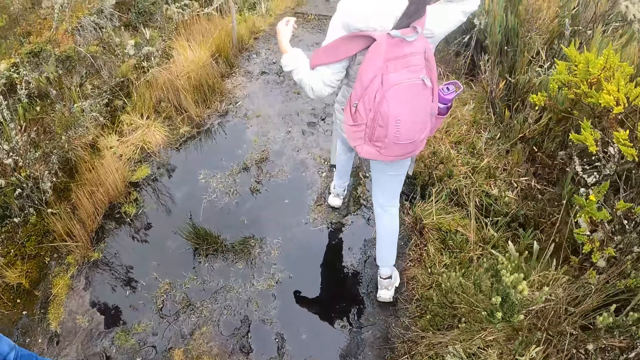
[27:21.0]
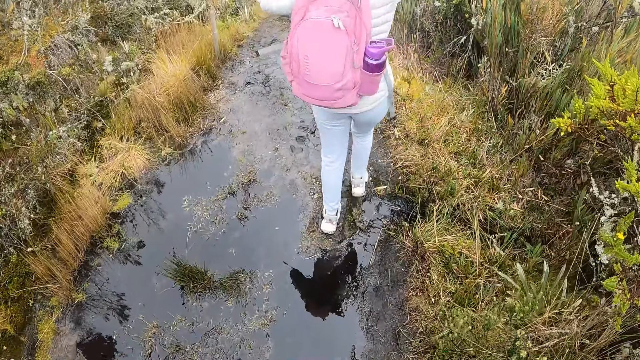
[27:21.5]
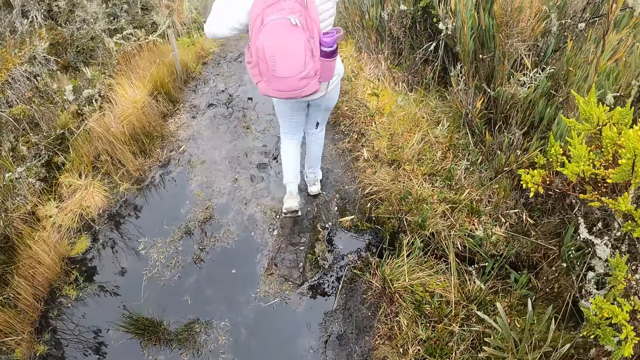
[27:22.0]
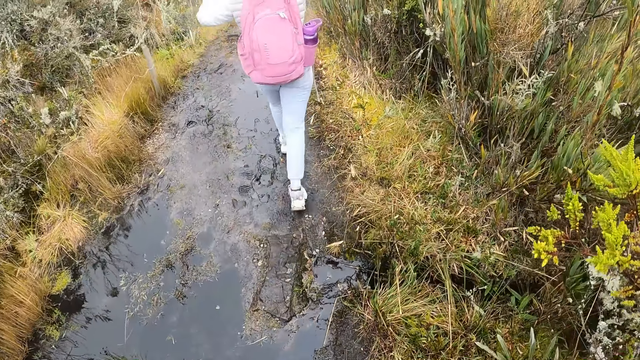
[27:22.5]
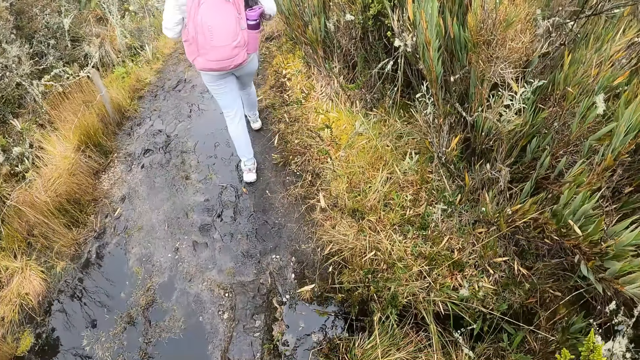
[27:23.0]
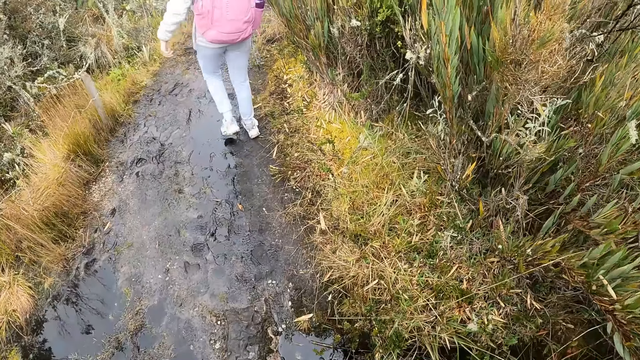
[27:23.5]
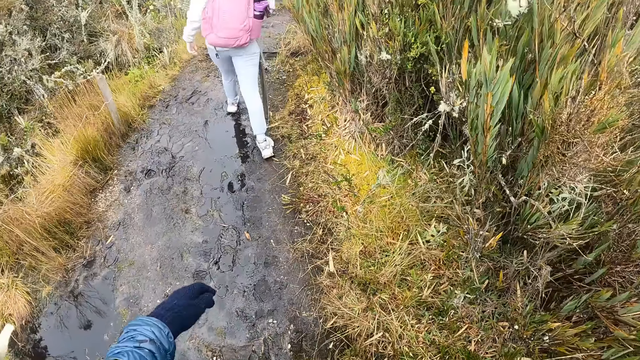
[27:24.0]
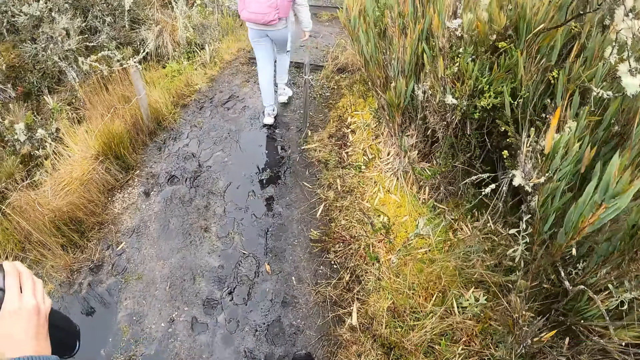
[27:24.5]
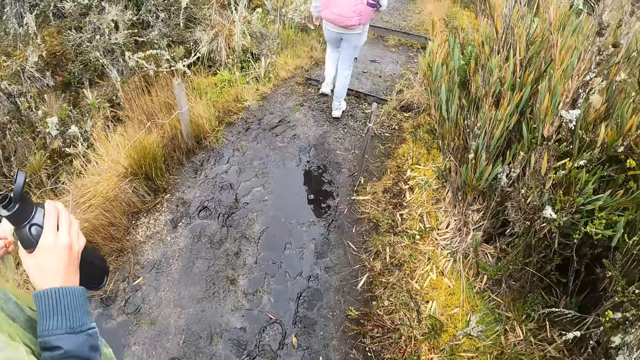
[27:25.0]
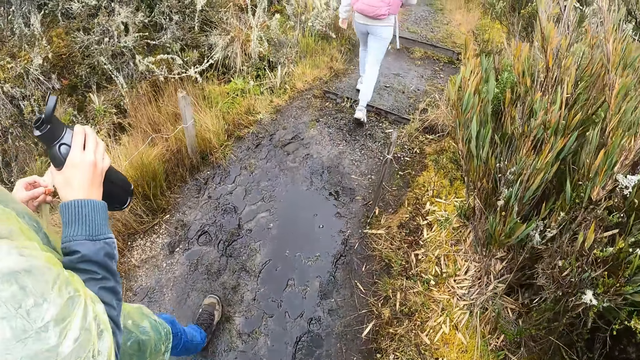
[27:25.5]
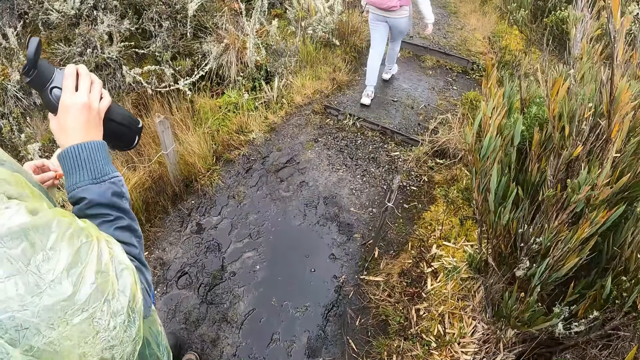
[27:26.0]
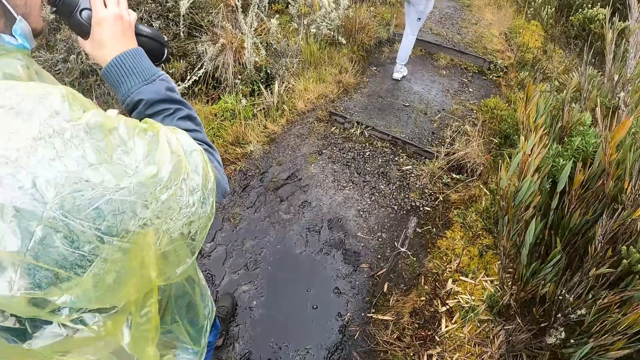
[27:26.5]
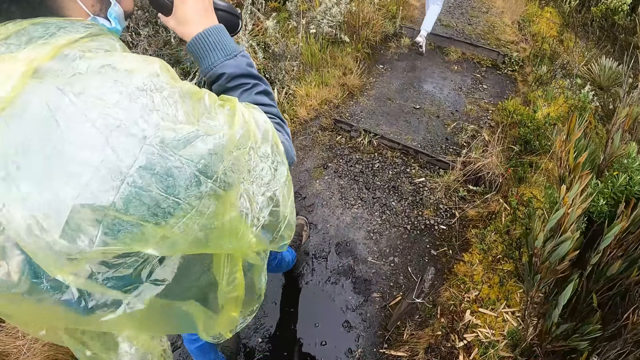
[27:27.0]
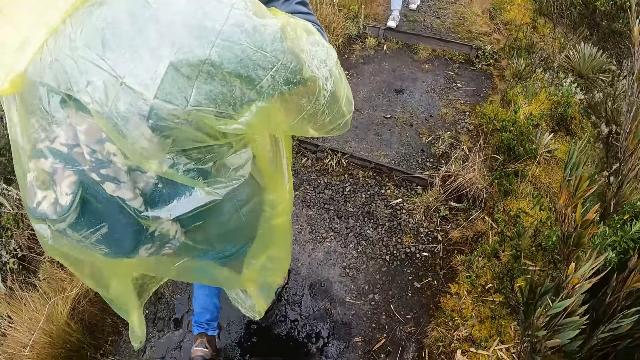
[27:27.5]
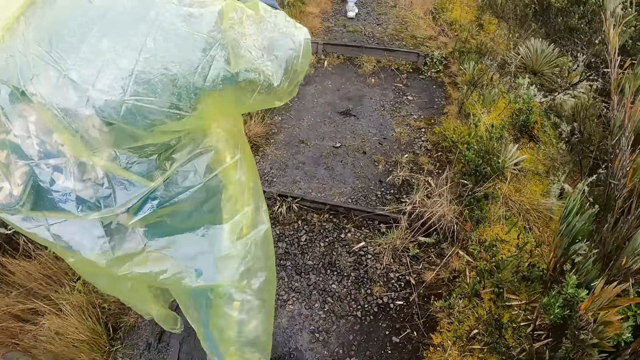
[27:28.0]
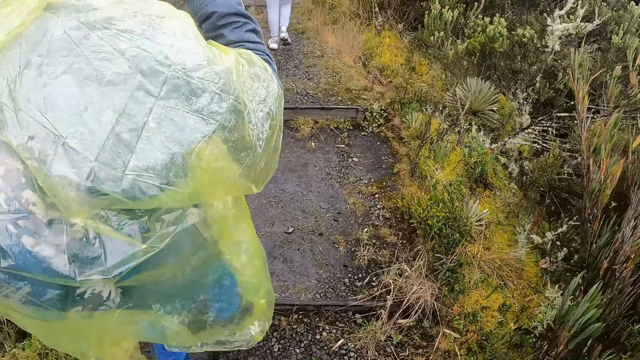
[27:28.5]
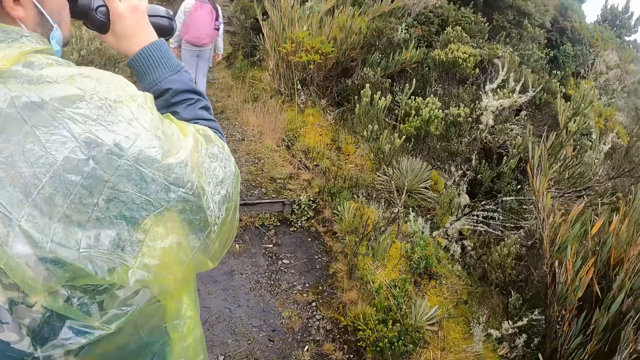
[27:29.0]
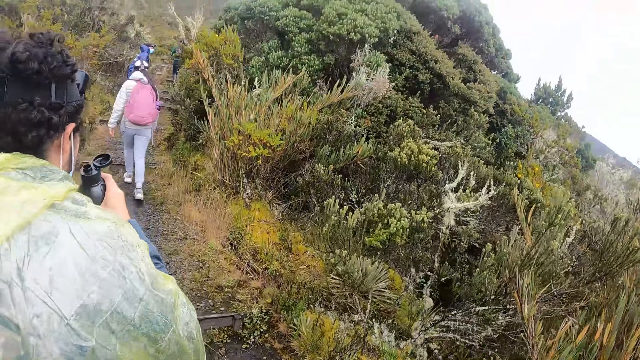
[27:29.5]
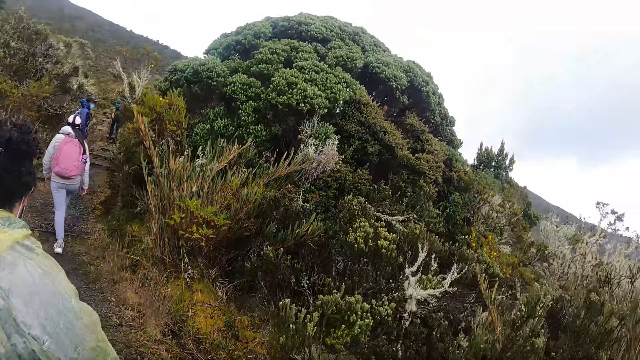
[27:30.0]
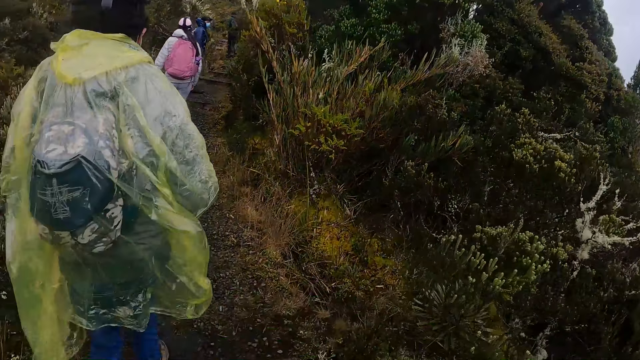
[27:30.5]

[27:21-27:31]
A man drinks water from the water bottle in his right hand.

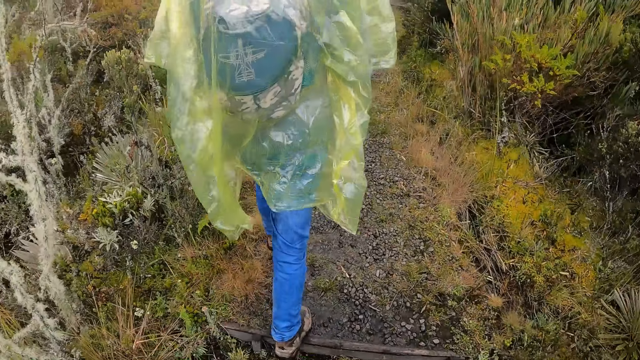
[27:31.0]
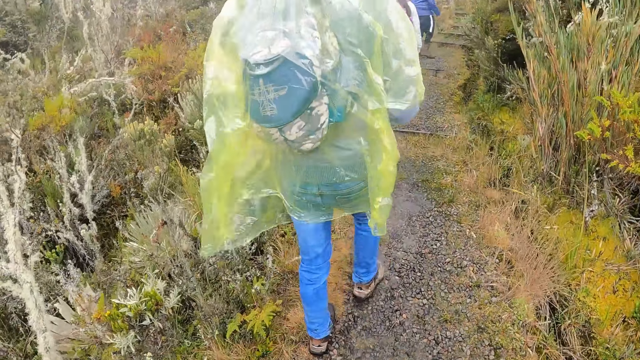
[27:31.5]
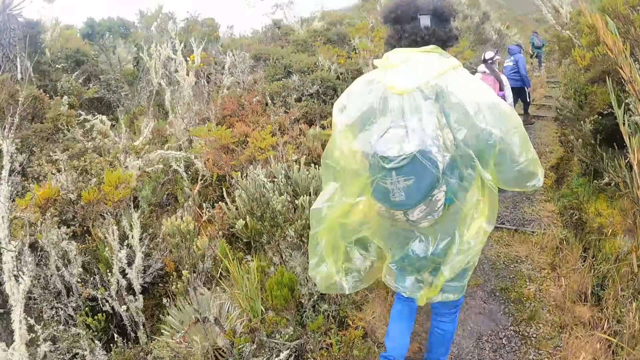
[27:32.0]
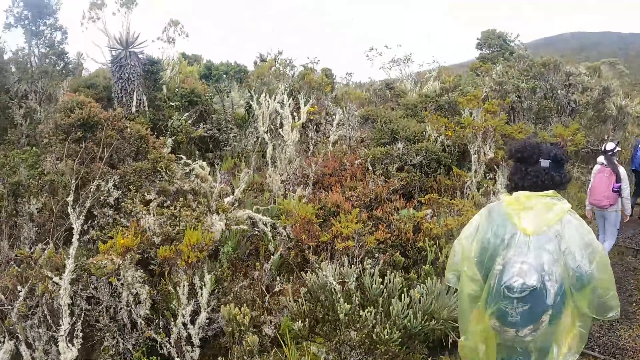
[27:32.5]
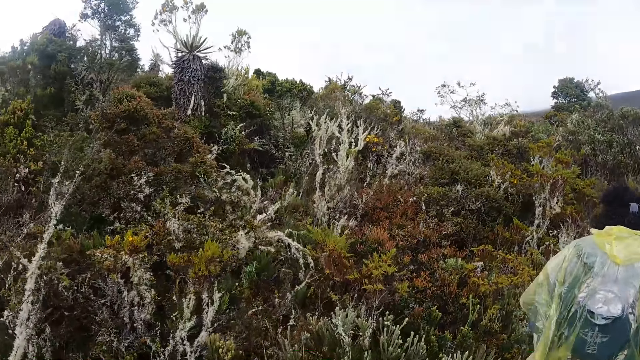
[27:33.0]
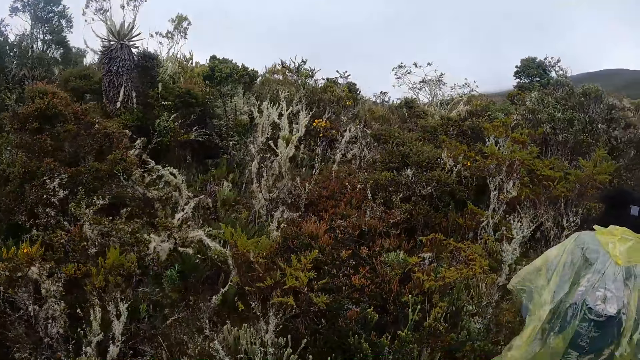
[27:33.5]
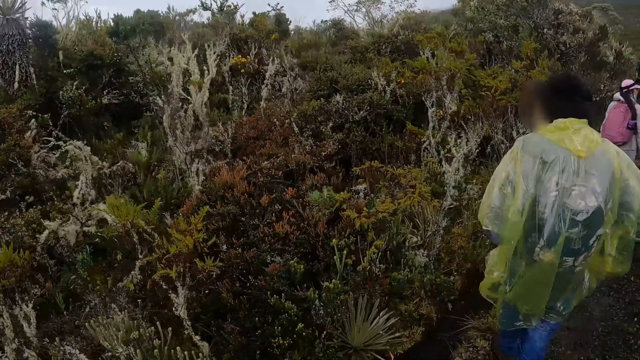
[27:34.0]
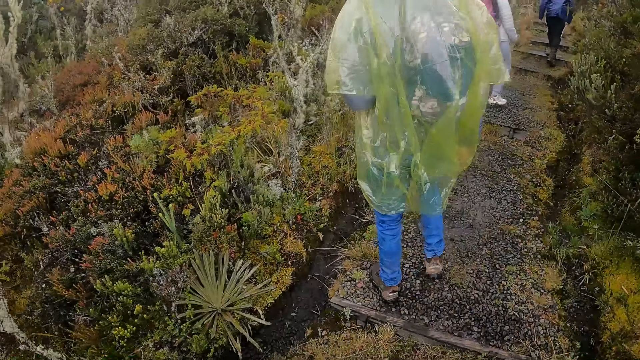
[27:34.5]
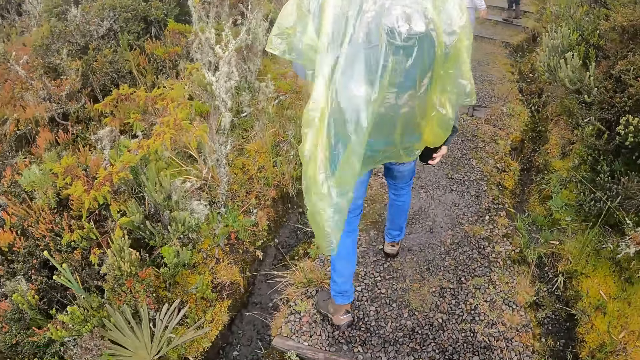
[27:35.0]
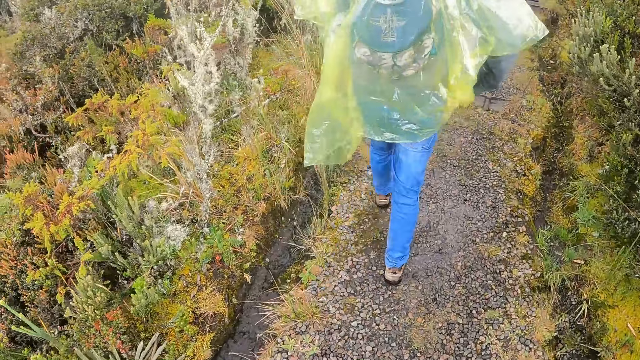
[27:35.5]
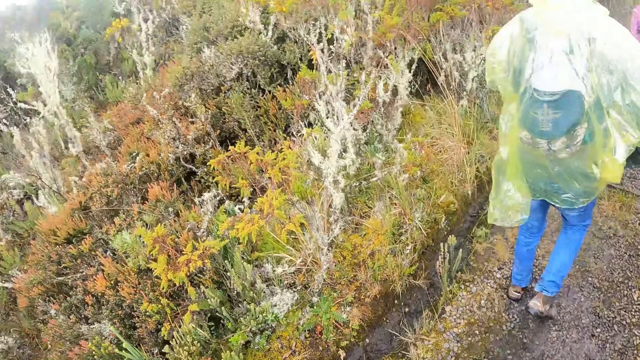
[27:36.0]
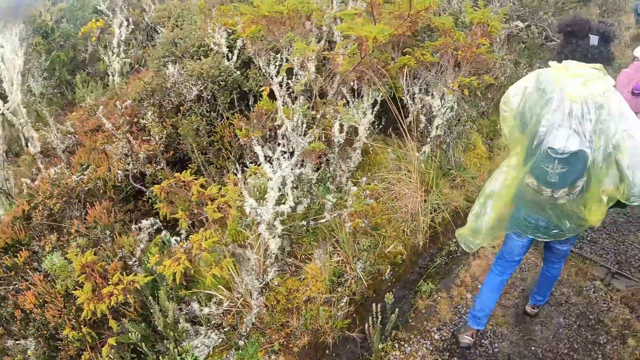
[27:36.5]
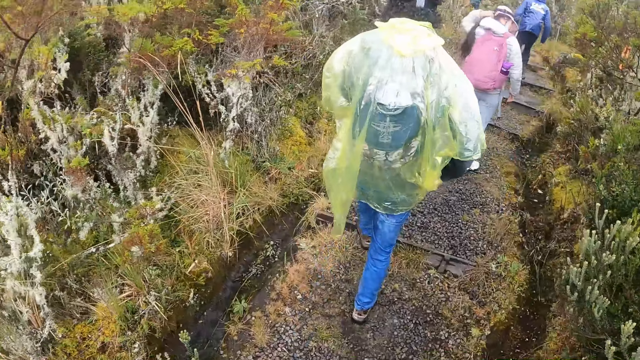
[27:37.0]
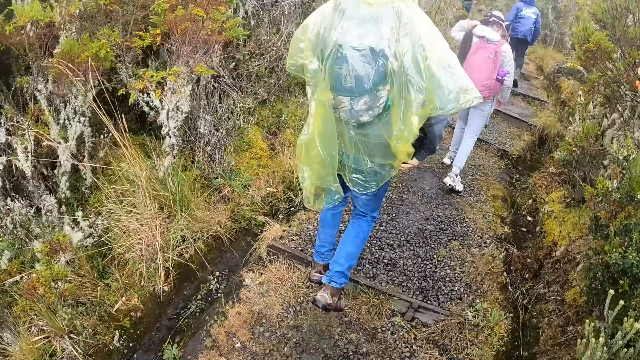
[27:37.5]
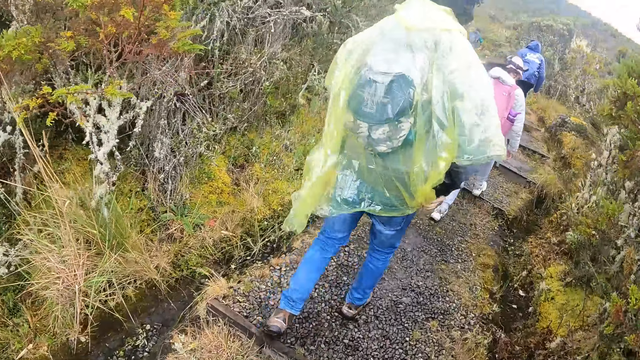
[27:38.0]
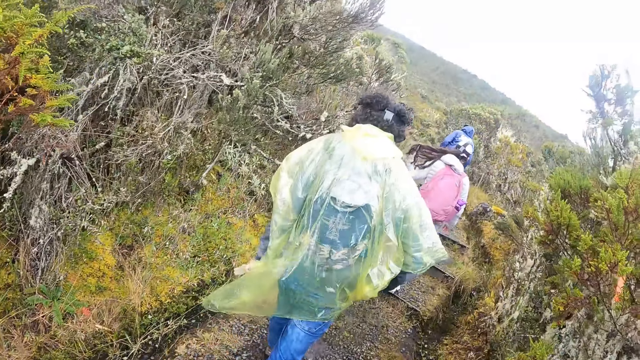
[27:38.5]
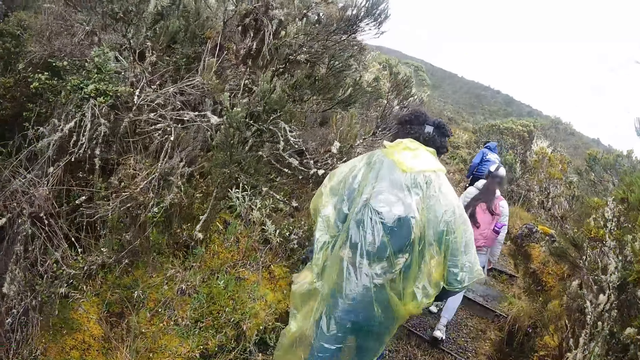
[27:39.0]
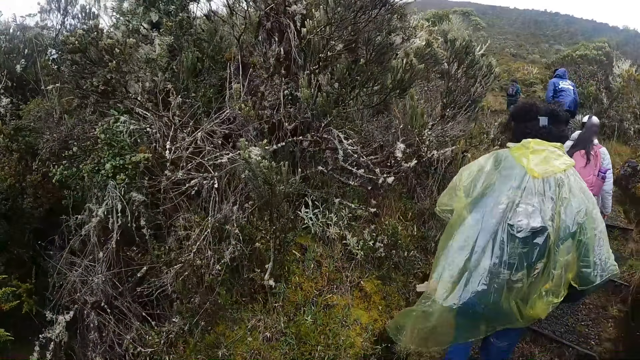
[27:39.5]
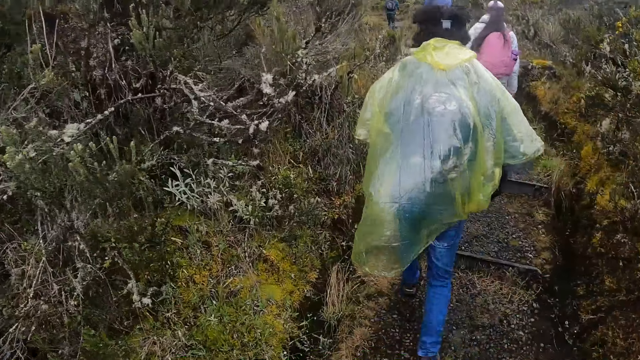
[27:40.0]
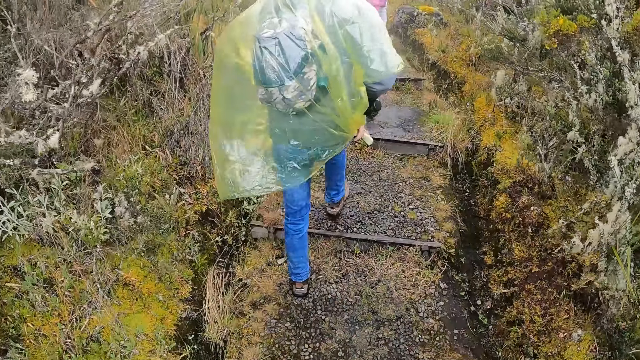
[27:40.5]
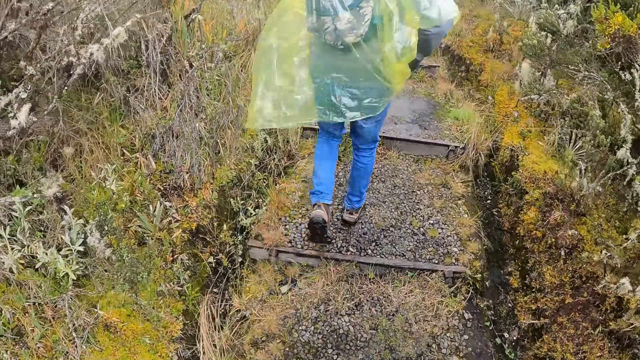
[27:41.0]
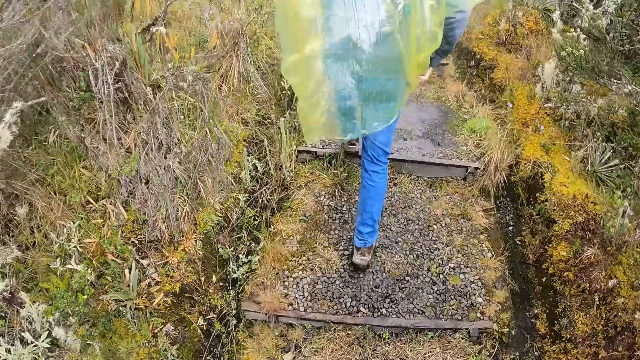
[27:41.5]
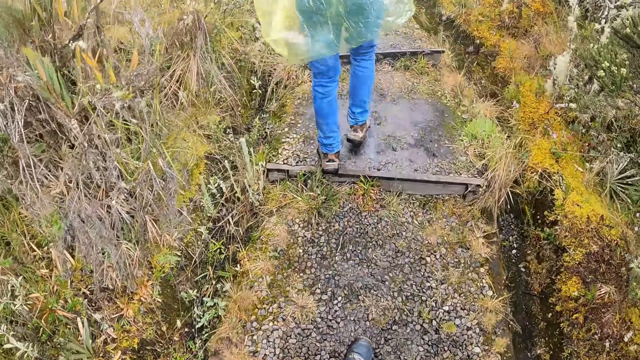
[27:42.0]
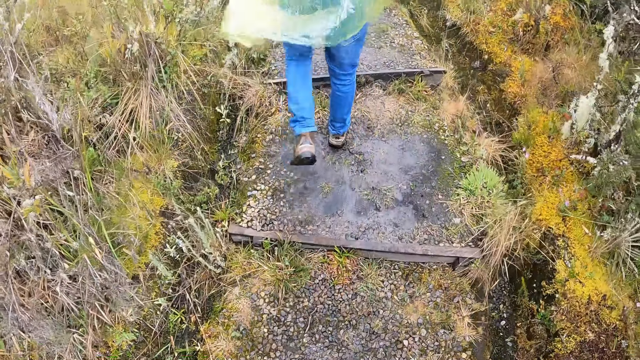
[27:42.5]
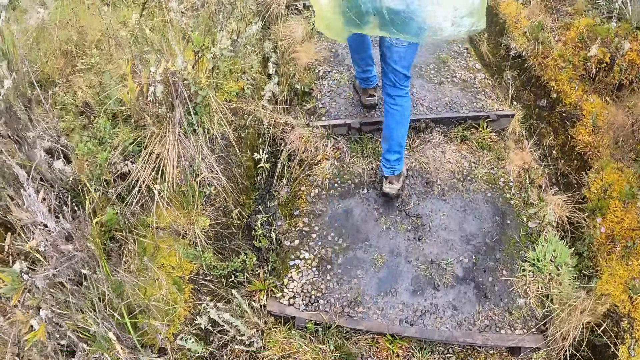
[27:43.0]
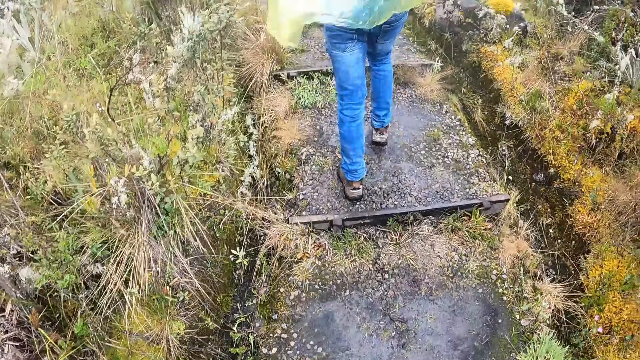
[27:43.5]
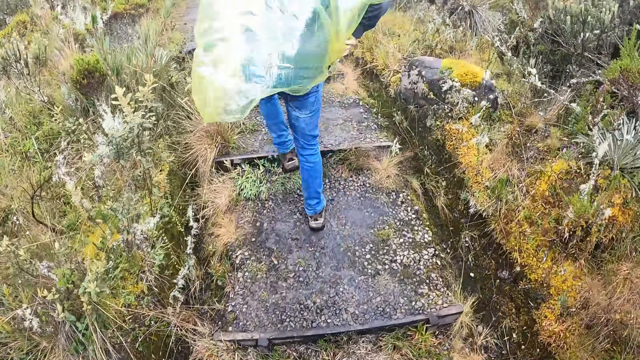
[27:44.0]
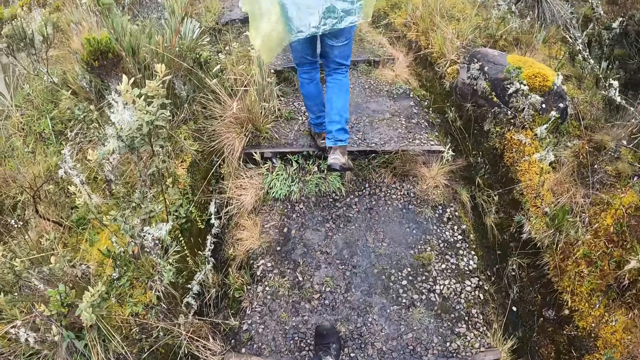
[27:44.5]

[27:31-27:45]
The camera wearer looks around. They hike the mountain. A woman adjusts her hair with her left hand. A man puts the water bottle in his pocket with his right hand.
